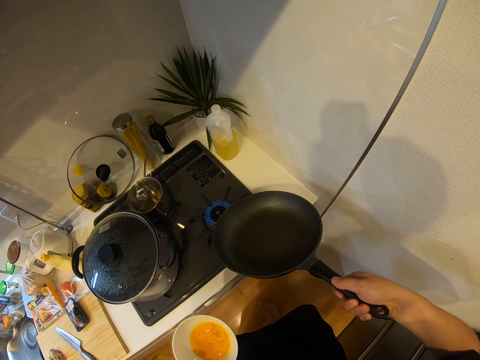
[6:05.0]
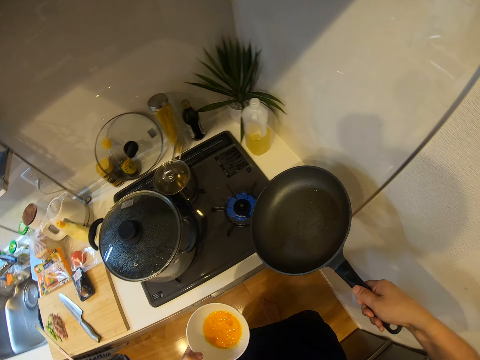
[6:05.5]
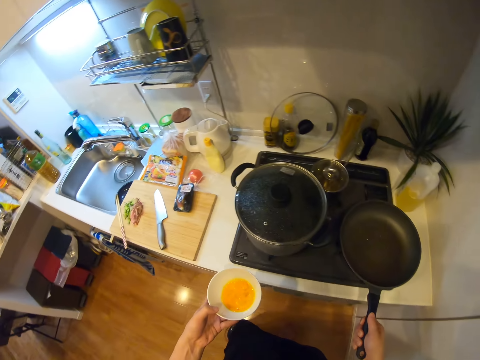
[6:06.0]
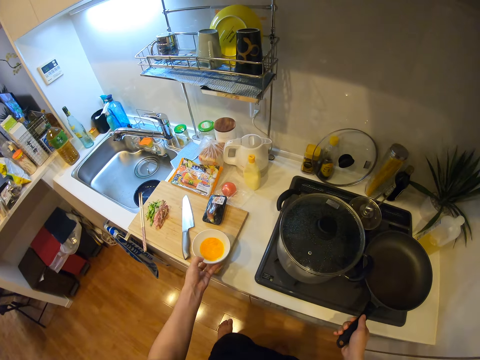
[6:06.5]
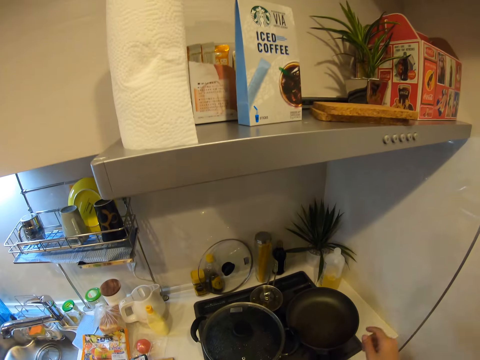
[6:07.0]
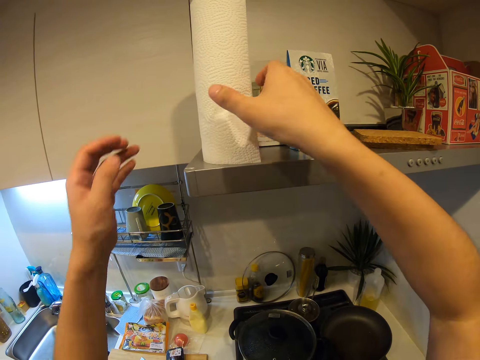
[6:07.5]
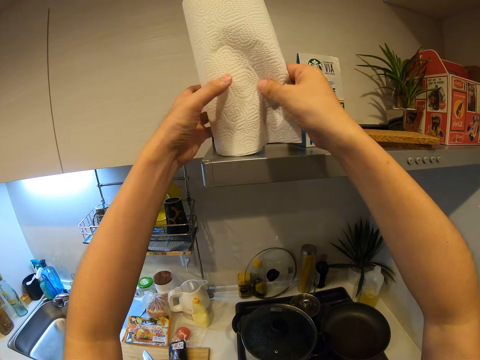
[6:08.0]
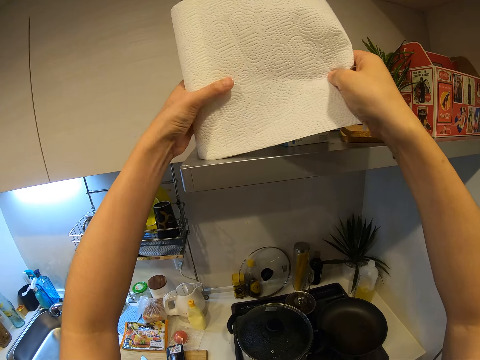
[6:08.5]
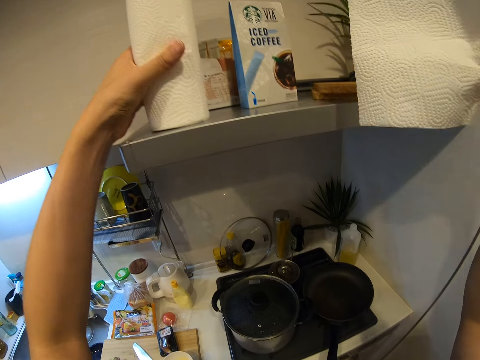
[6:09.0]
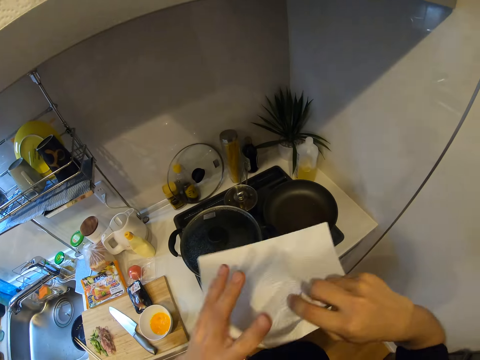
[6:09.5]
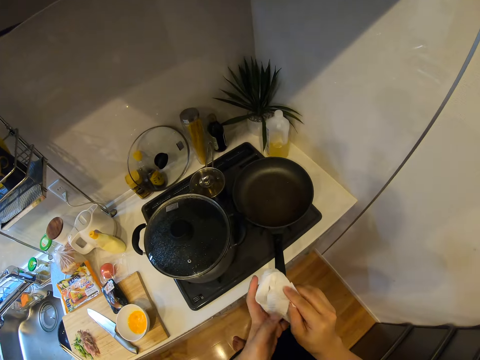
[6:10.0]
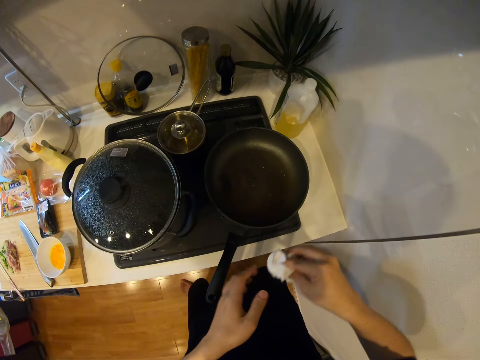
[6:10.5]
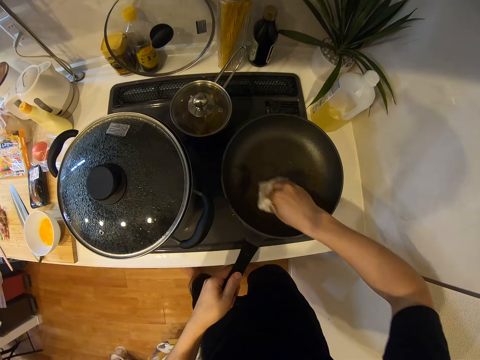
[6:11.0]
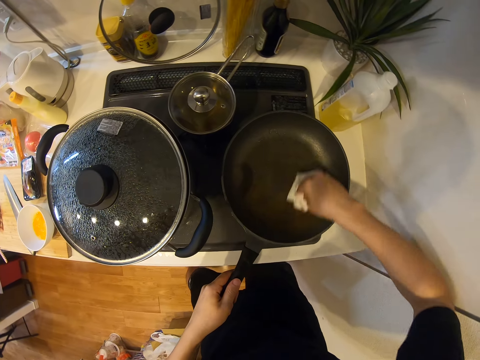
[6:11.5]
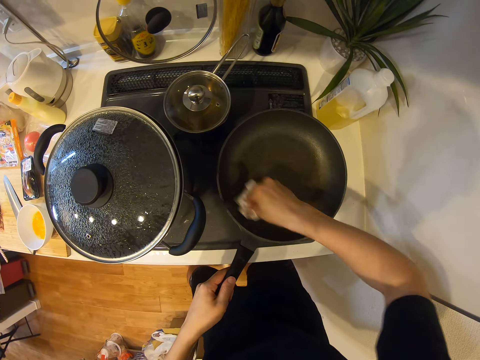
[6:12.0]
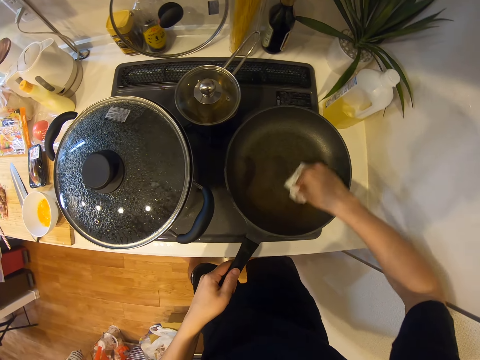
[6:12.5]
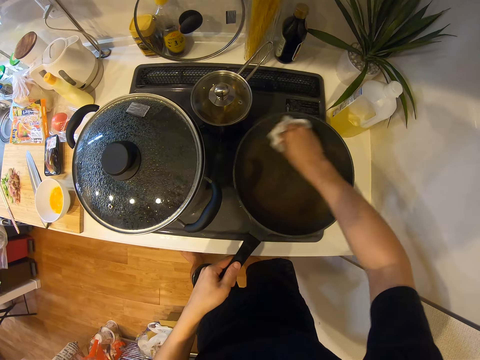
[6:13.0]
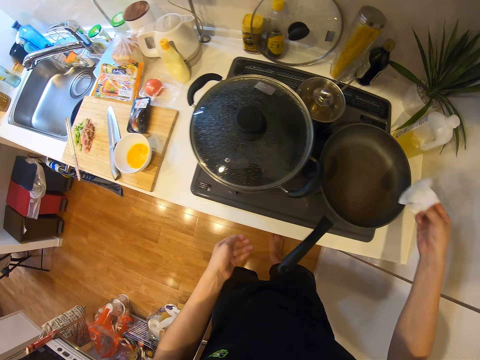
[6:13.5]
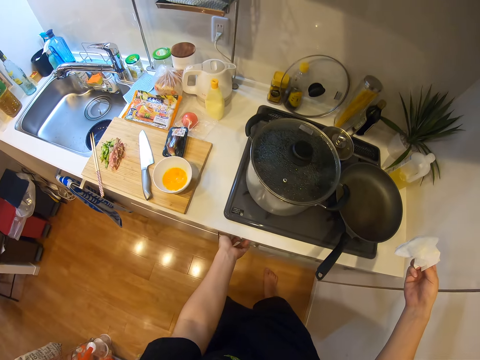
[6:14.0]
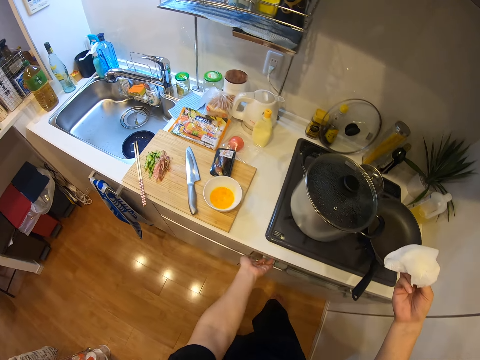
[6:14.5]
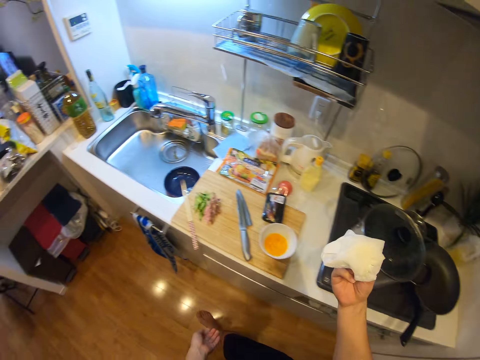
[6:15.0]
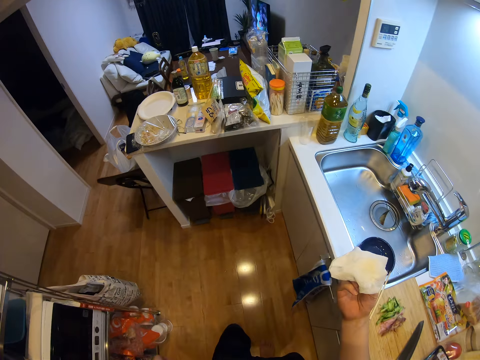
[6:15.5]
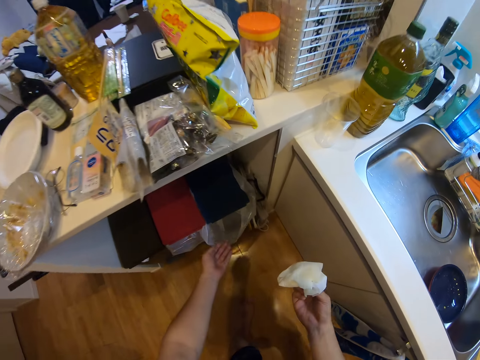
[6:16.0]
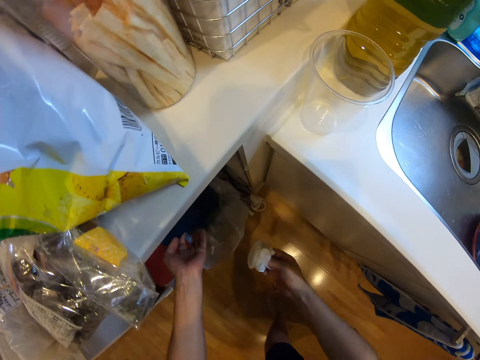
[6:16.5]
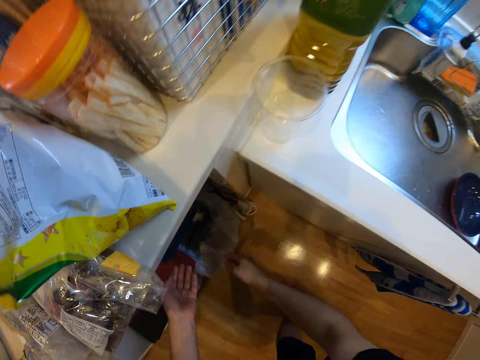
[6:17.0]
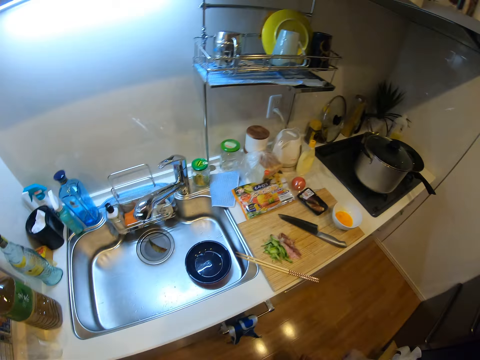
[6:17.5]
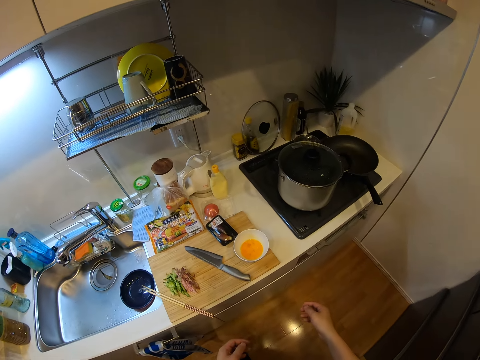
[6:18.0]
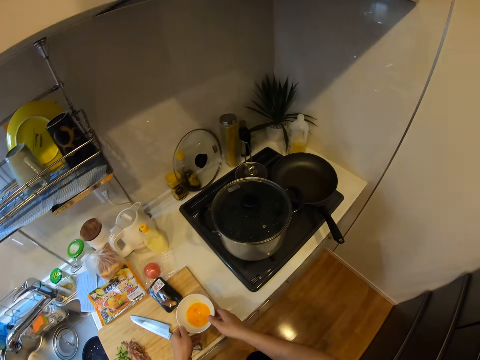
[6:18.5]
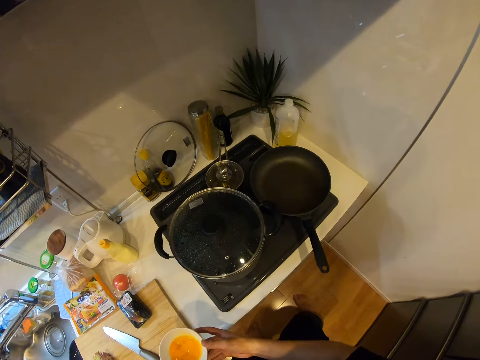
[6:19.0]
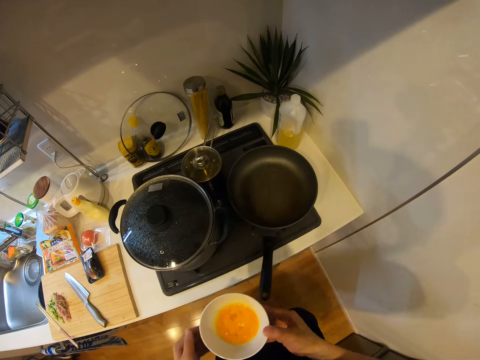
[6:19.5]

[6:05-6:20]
The camera wearer places the mixing bowl on the wooden chopping board. She drops the frypan on the gas cooker. She holds a paper towel and pulls the paper towel. She tears a tissue paper from a roll of tissue paper on a shelf in the kitchen. She folds the paper towel. She squeezes the tissue paper with her hands. She holds the pan. She wipes the frypan on the gas cooker with the tissue paper. She presses a button on the gas cooker. She walks in the kitchen. She opens the dust bin. She drops the tissue in the waste bin. She unhands the dust bin lid. She walks in the kitchen. She picks up the plate or mixing bowl with the egg on the chopping board with both hands.

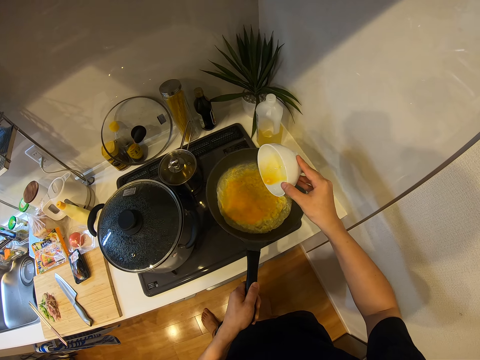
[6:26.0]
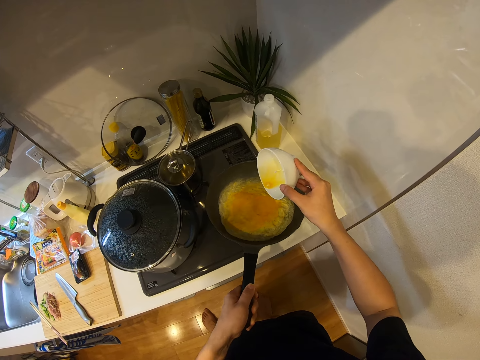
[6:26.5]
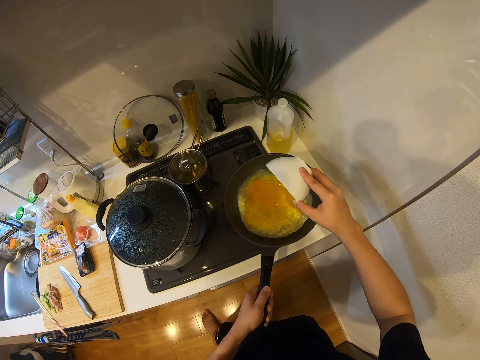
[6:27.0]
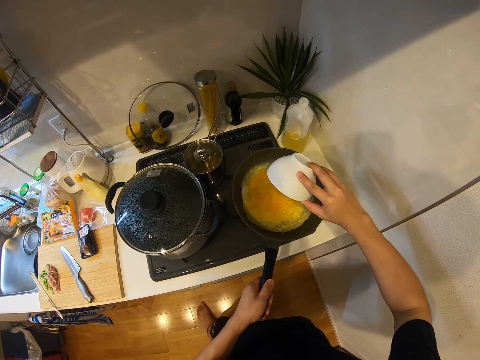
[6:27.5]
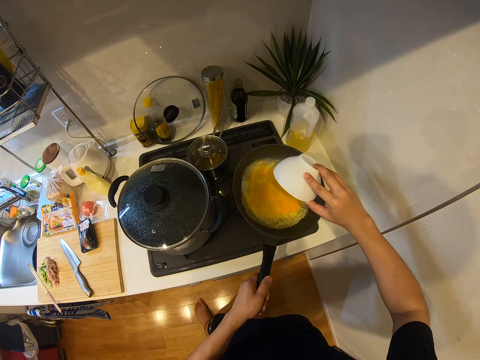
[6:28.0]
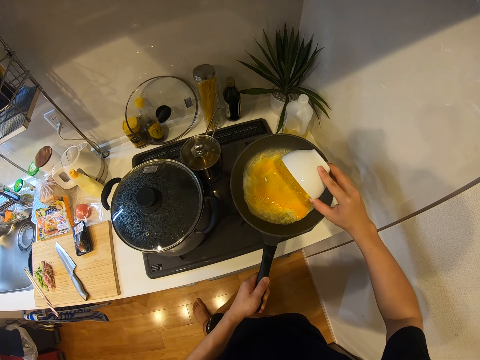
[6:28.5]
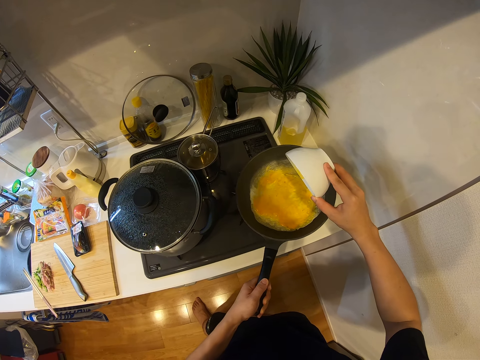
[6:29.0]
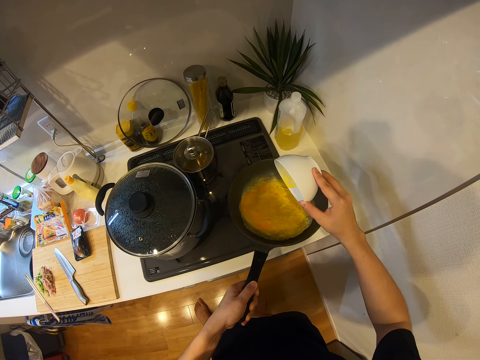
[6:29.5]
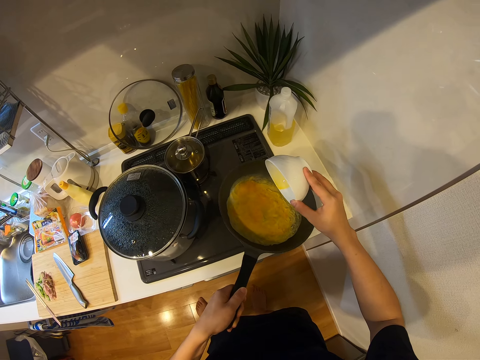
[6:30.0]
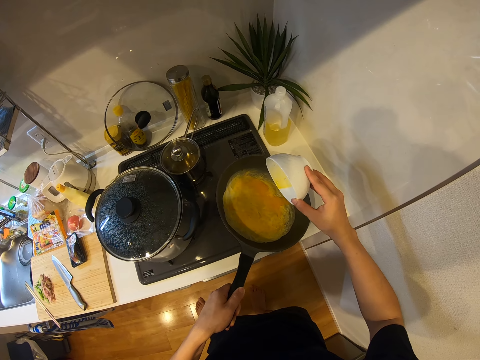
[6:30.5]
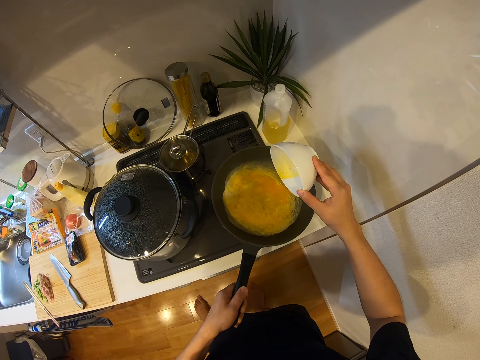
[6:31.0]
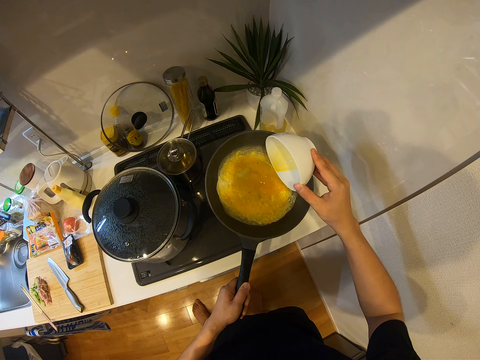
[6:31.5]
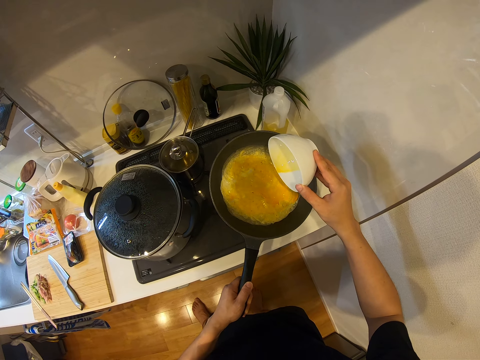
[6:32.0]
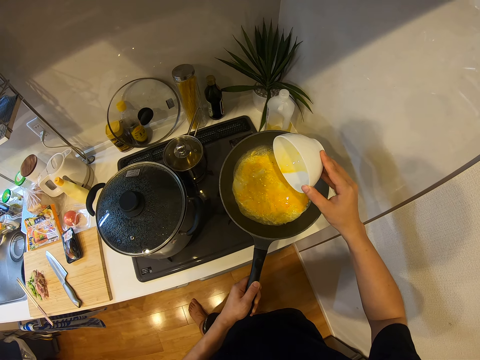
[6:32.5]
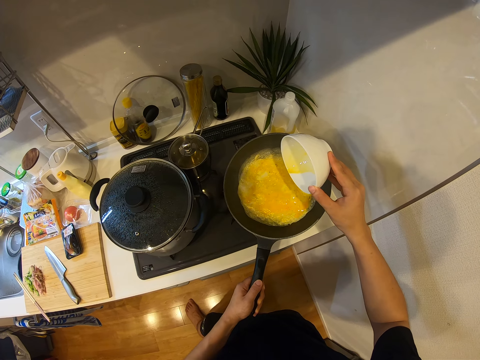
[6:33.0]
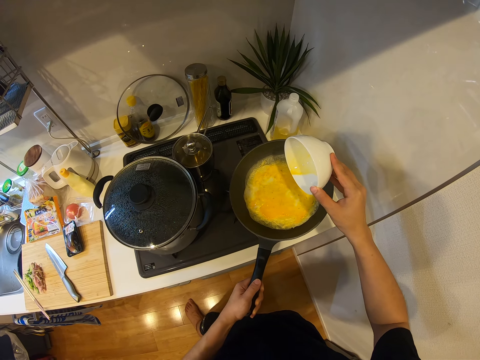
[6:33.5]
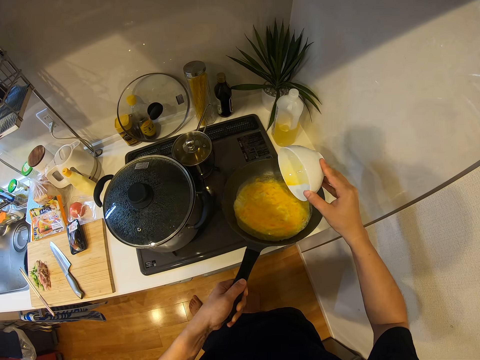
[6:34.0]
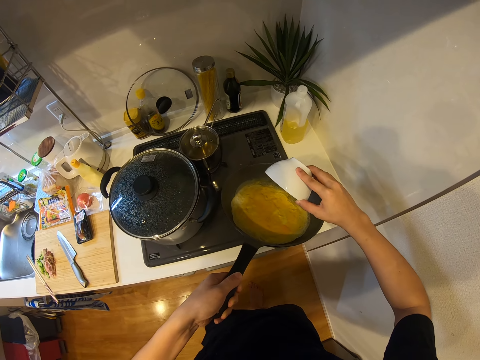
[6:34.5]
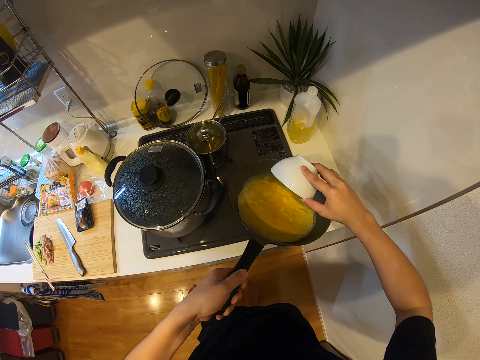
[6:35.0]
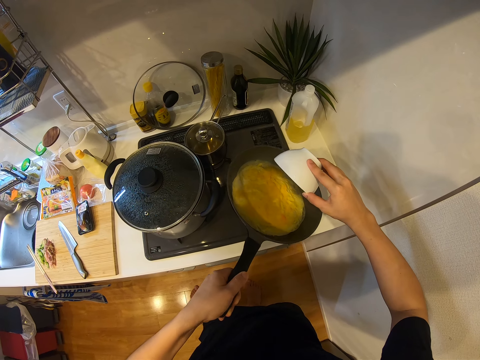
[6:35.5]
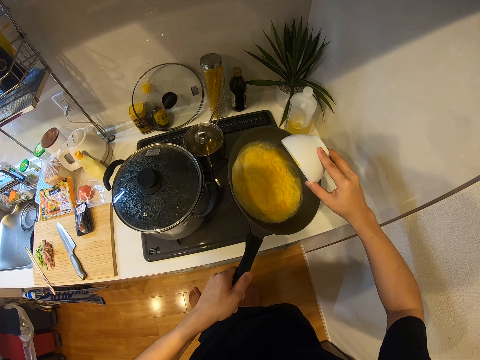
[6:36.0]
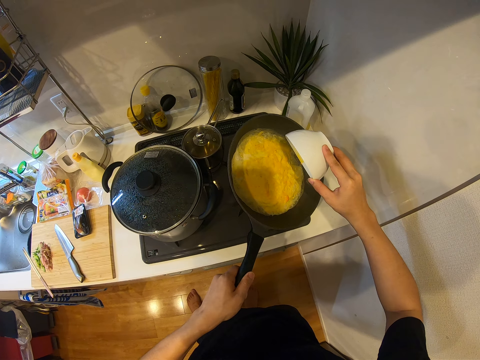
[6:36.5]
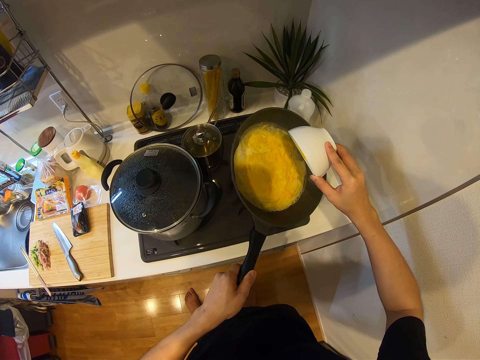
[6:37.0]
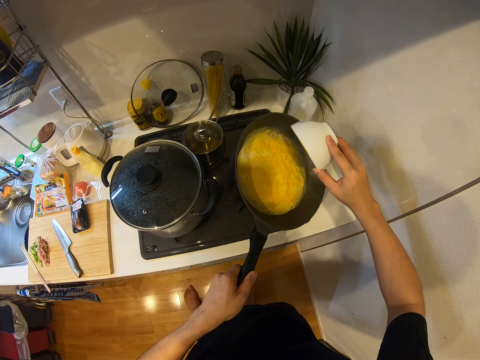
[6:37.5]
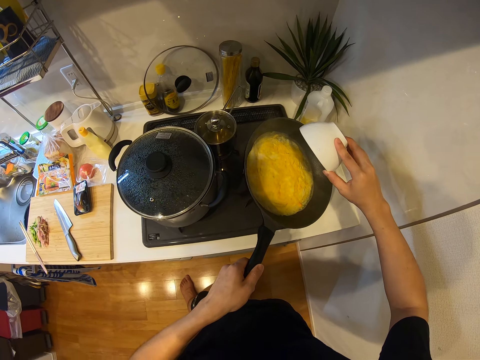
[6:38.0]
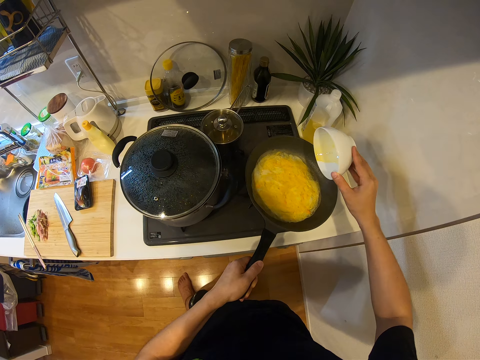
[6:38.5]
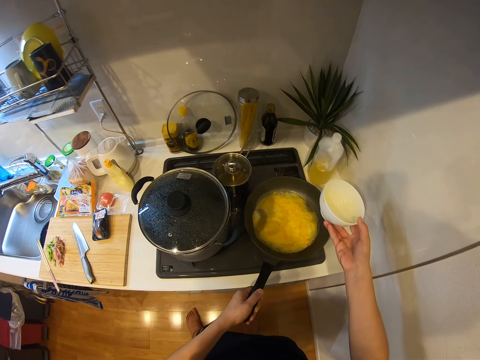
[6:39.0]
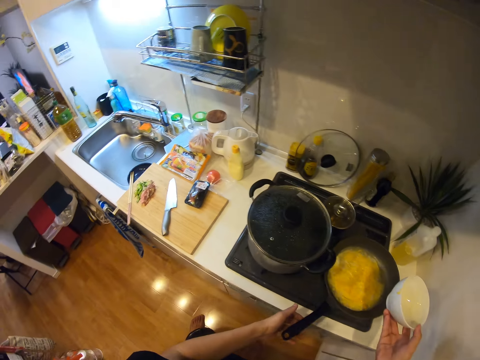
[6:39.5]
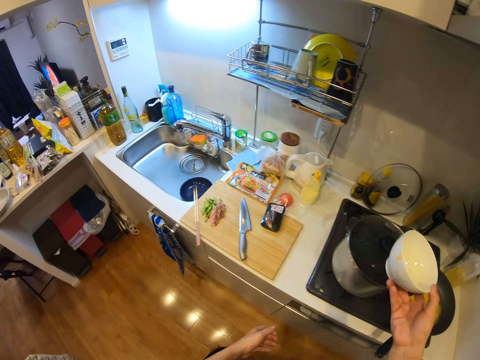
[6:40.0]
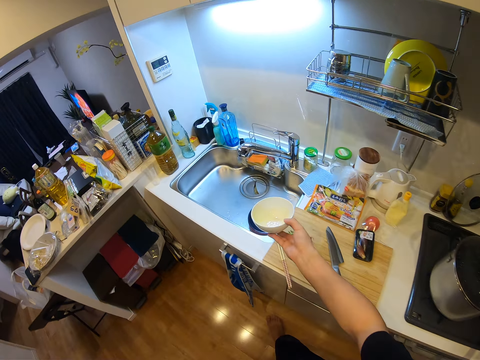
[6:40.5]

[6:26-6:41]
The camera wearer pours egg in the pan. They spread the egg and rotate the pan. They pour egg in the pan. They lift the pan. They place the pan on the cooking stove. They walk in the kitchen.
